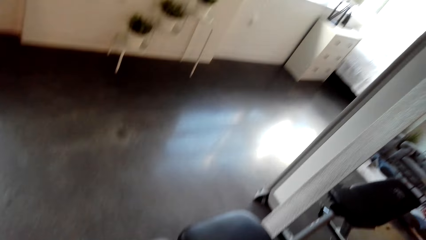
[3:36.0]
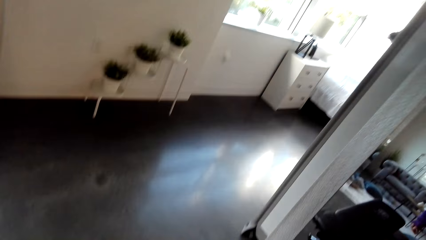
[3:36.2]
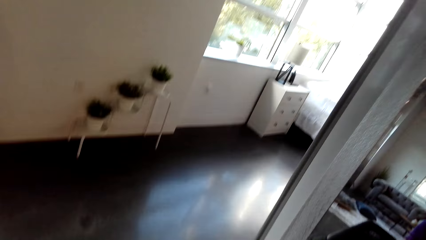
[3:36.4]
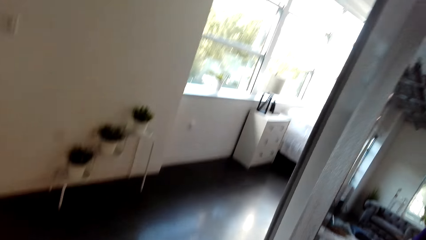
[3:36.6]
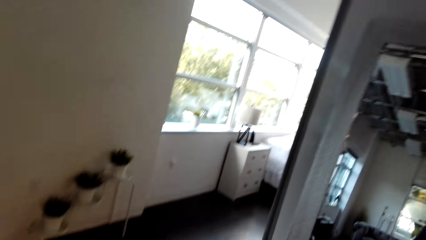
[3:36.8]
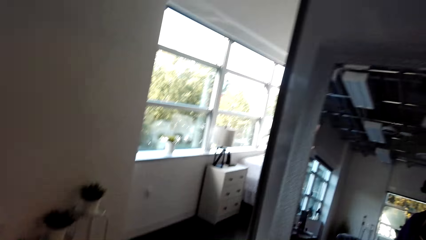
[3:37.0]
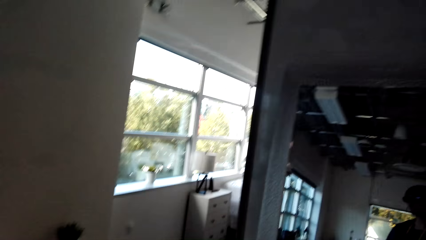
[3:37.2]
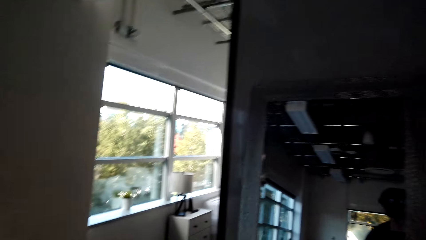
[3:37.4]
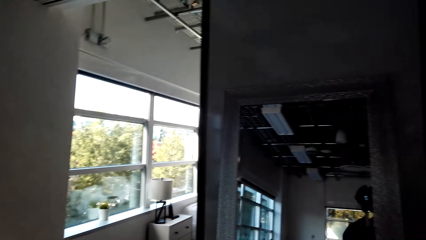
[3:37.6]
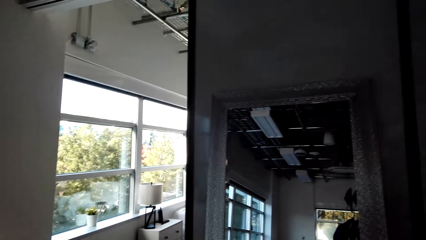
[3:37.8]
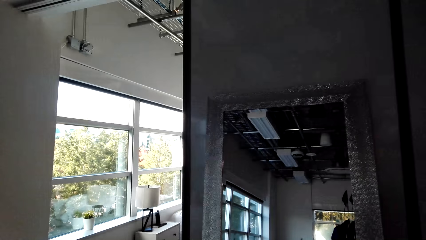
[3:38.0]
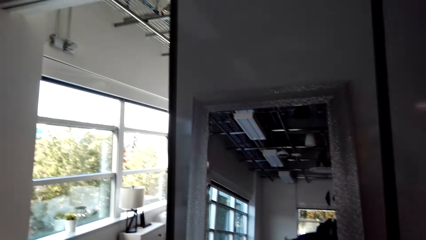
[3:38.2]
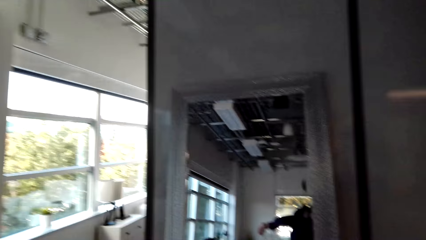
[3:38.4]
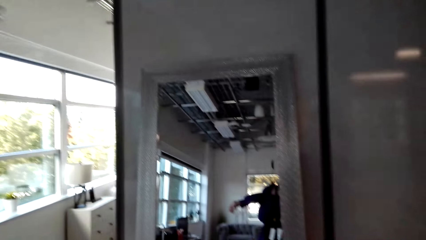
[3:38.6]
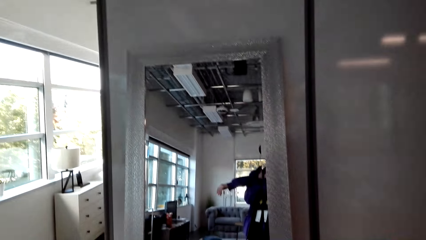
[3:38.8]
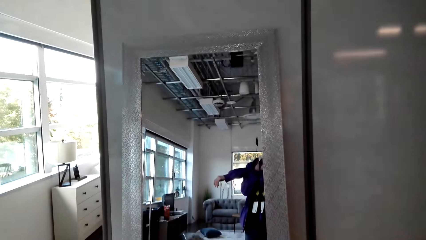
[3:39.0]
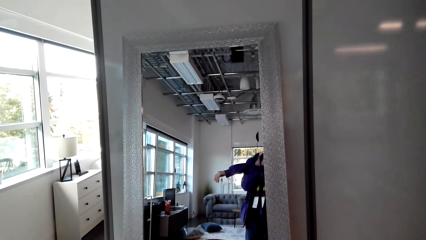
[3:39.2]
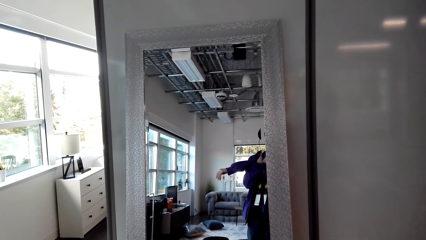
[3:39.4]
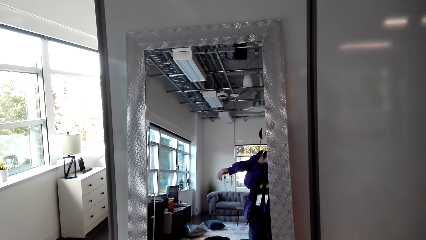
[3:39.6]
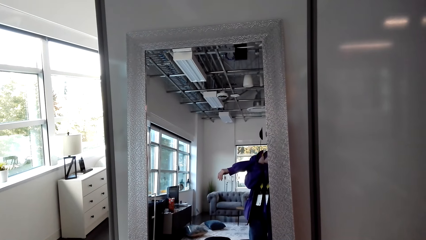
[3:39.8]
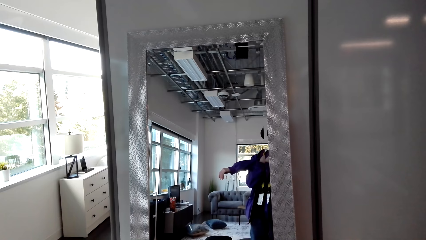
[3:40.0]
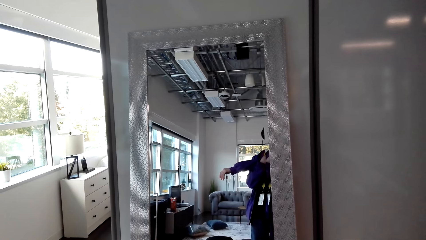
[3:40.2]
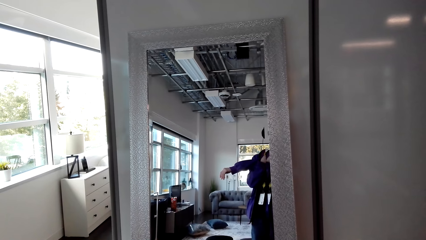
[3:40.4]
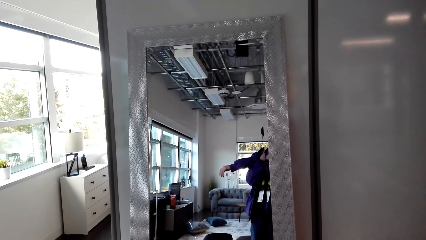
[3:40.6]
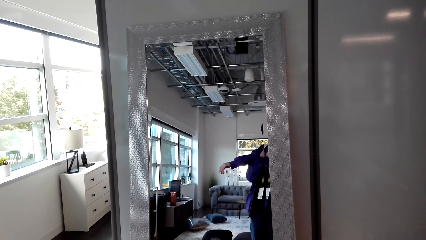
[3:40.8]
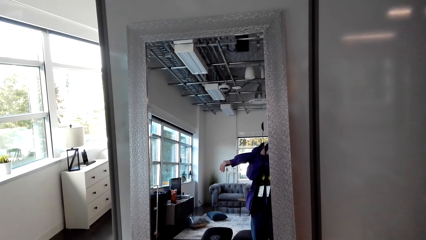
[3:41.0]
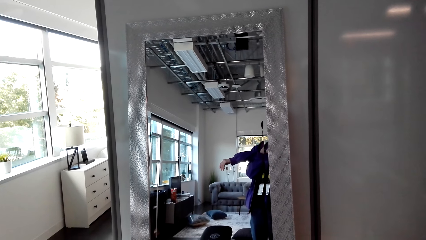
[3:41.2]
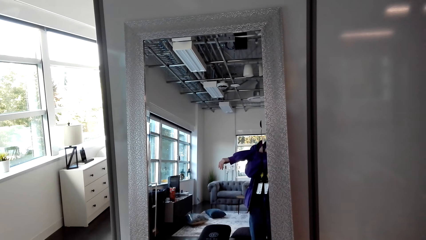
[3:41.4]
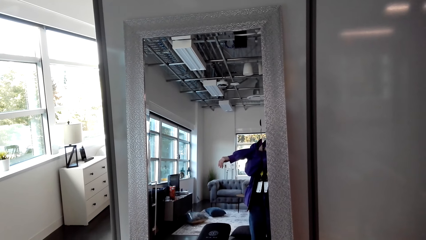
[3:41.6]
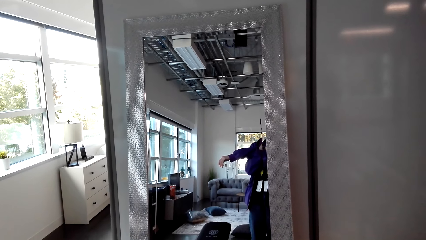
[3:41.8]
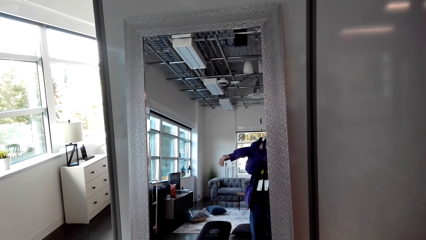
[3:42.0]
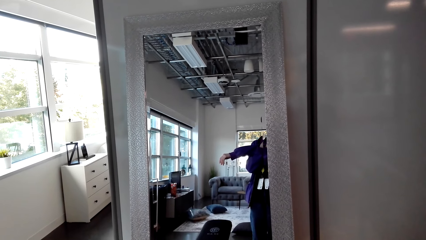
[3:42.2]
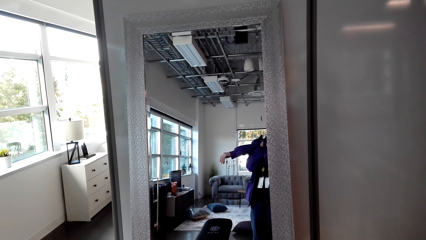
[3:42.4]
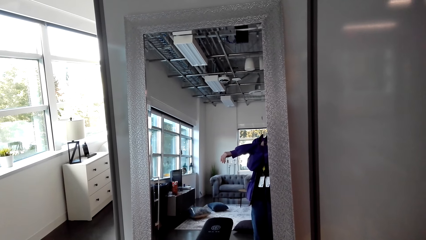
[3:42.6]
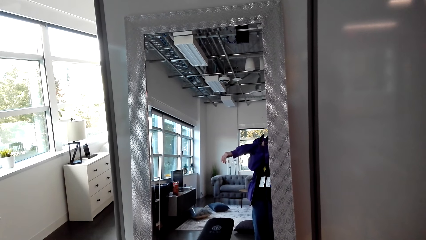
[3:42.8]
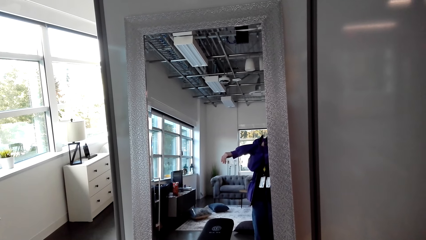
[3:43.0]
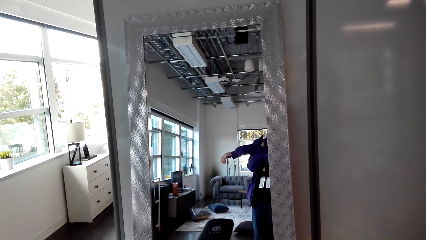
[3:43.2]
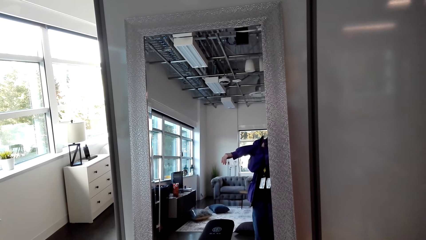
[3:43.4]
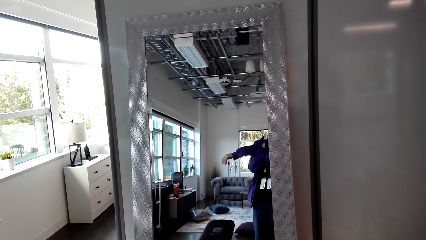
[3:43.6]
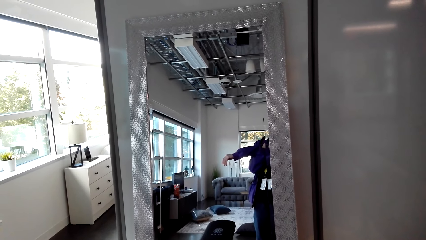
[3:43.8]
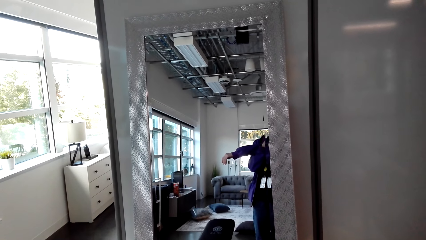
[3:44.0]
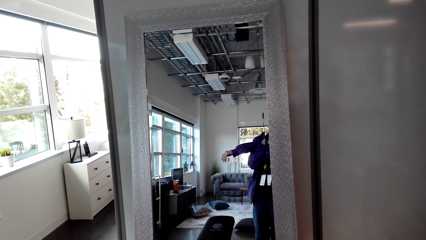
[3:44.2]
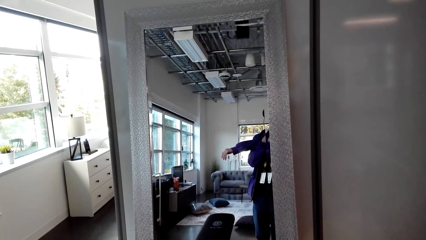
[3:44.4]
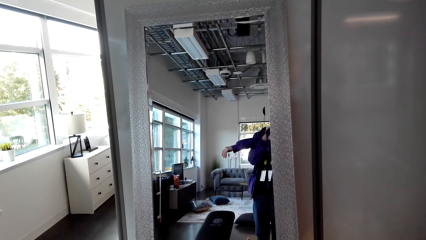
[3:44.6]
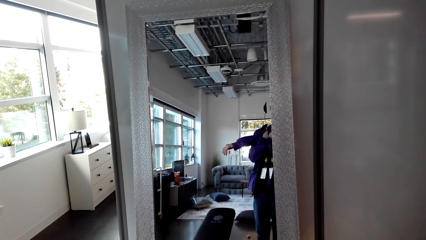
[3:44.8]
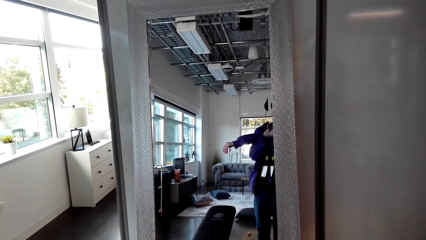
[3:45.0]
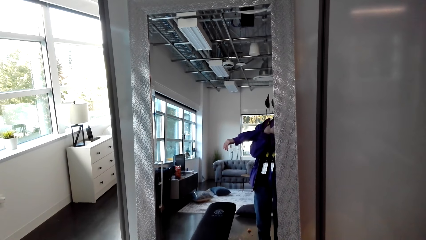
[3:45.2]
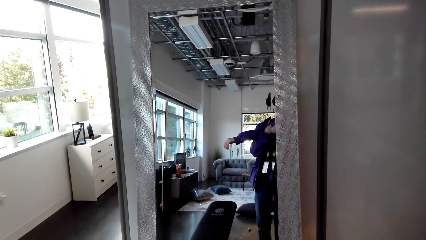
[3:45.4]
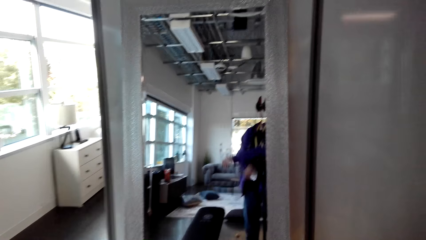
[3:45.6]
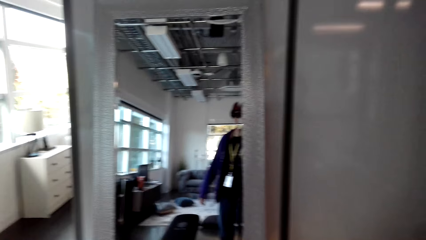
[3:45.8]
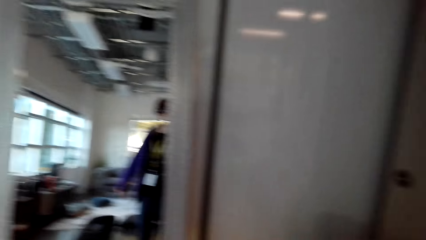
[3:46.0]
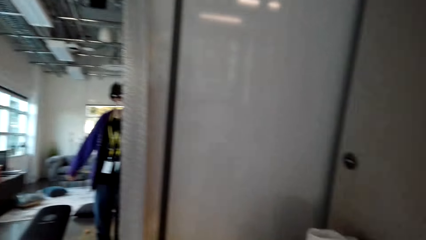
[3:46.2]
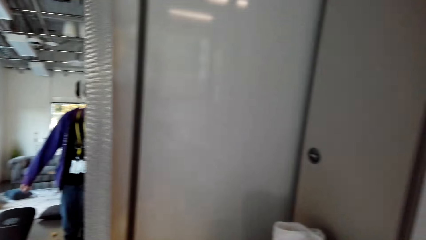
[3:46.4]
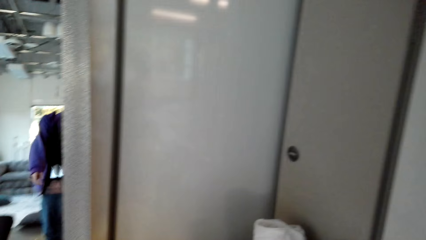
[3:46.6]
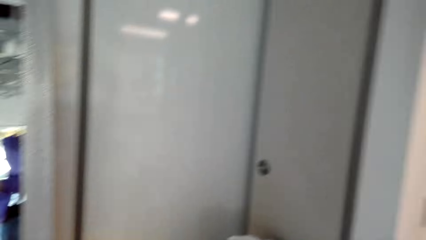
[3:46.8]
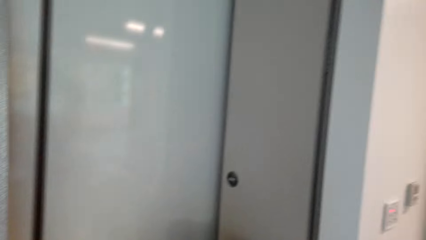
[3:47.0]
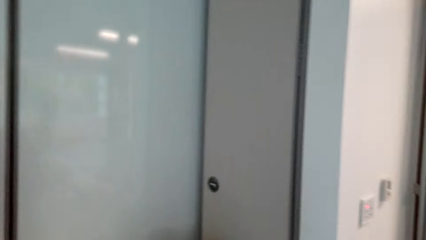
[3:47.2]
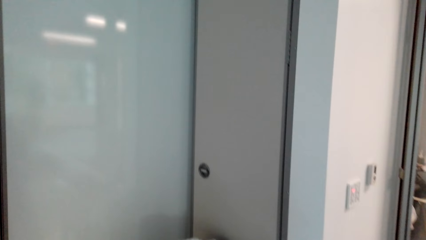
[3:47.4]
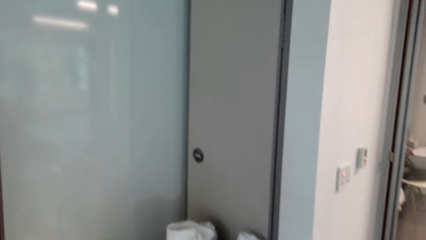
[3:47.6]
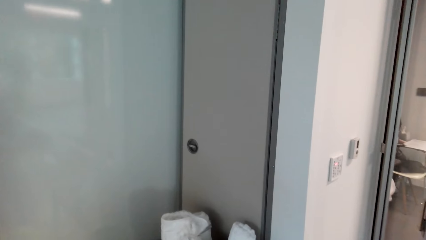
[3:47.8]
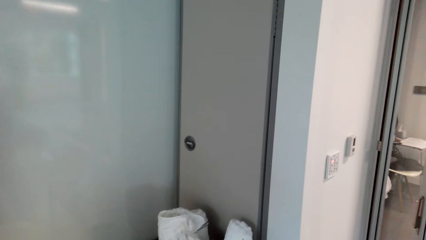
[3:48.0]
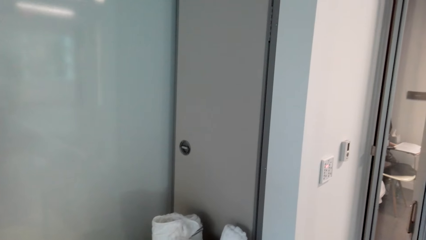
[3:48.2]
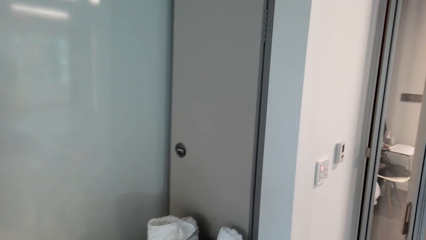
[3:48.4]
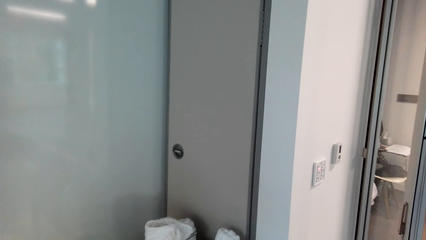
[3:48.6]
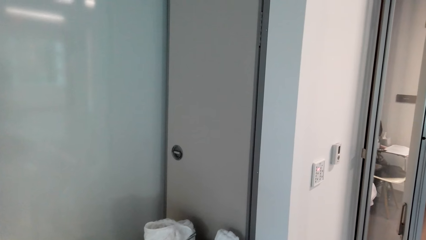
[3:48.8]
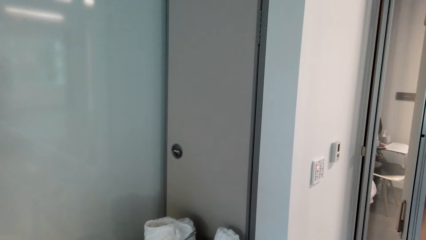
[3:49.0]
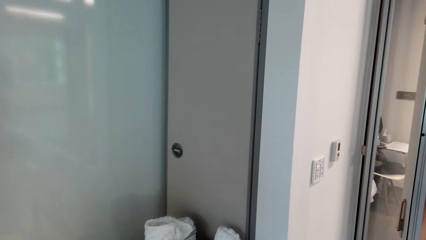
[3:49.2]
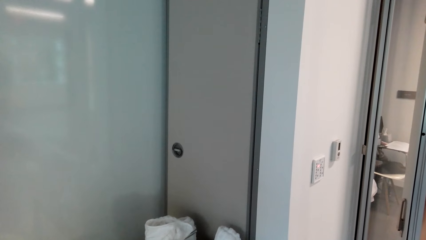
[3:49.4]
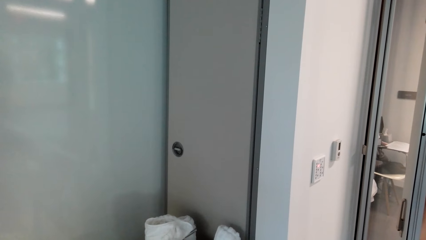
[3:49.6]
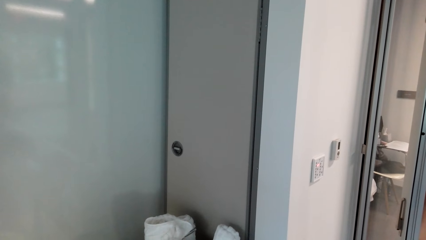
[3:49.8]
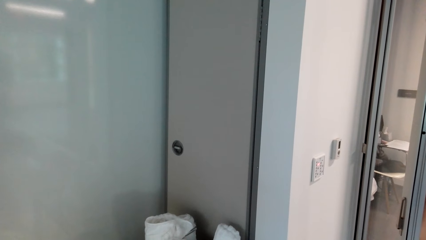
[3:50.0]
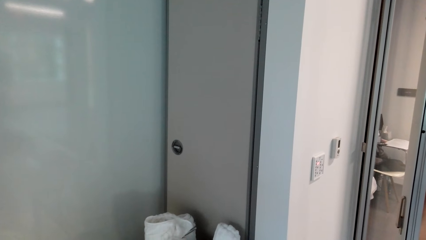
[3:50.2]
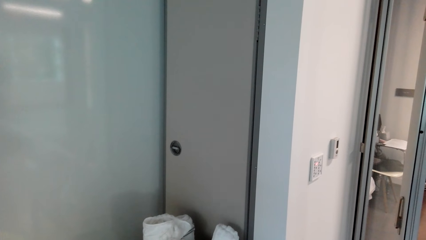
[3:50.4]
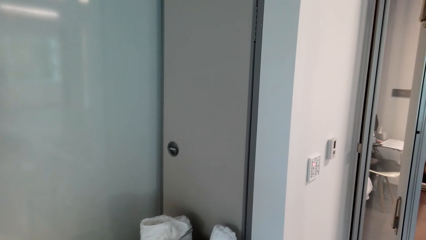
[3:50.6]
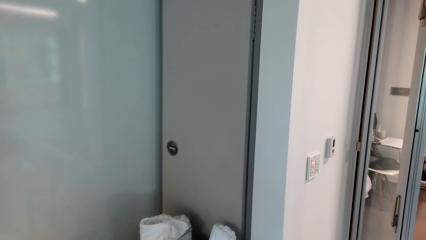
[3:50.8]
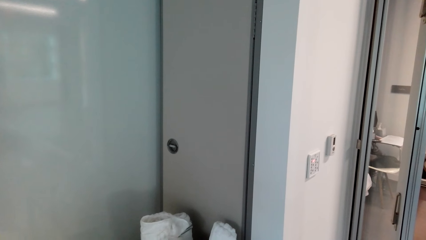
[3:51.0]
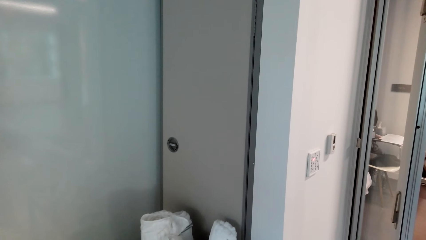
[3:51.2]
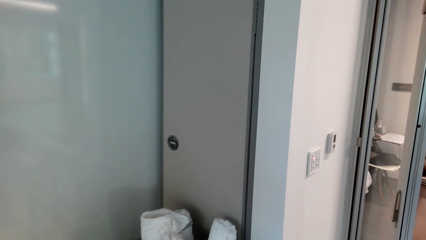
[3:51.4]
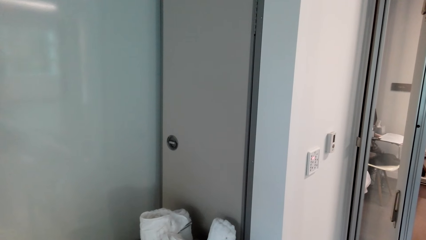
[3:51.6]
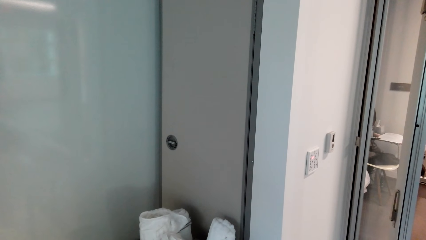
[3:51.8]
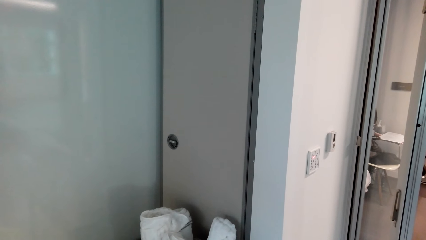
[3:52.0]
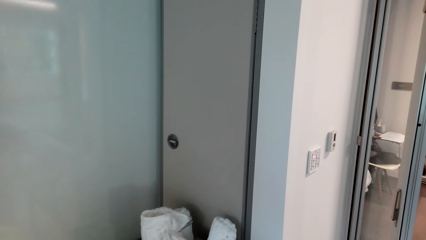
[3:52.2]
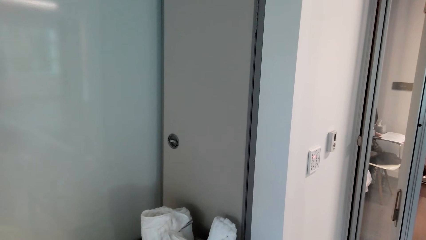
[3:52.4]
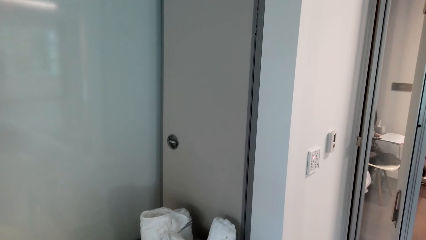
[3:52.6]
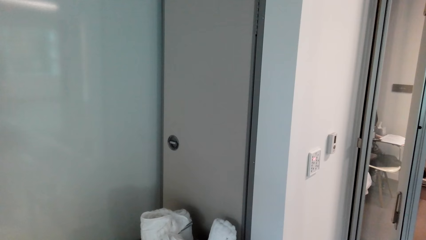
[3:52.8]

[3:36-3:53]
The camera wearer stretches. They look through the mirror. They look at the basket. They look on the wall.
